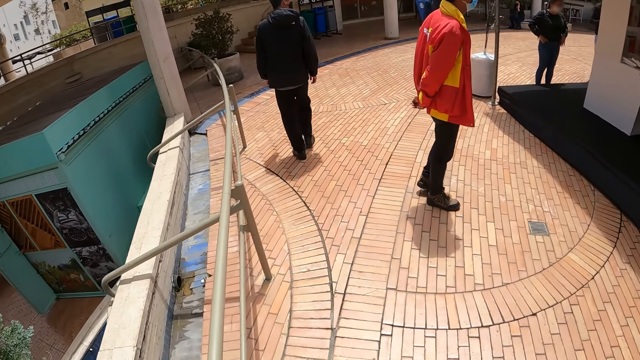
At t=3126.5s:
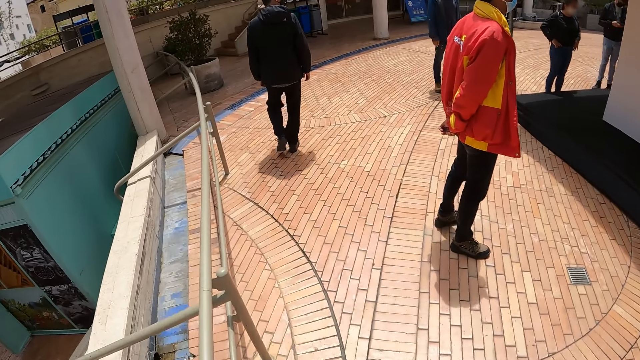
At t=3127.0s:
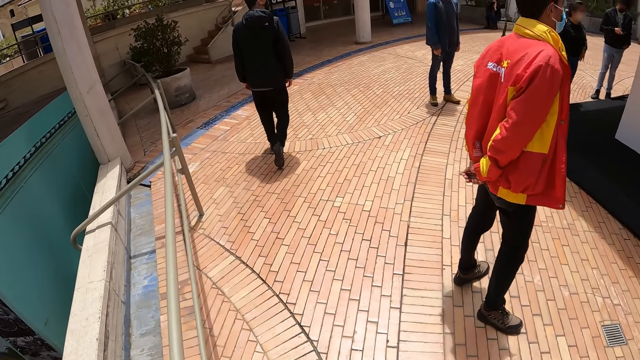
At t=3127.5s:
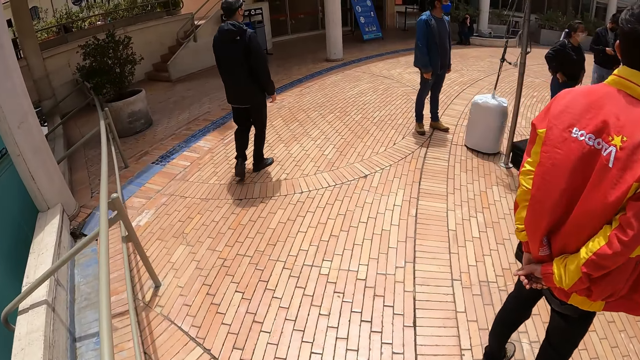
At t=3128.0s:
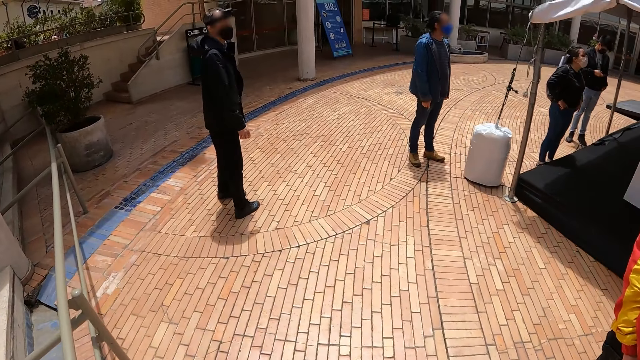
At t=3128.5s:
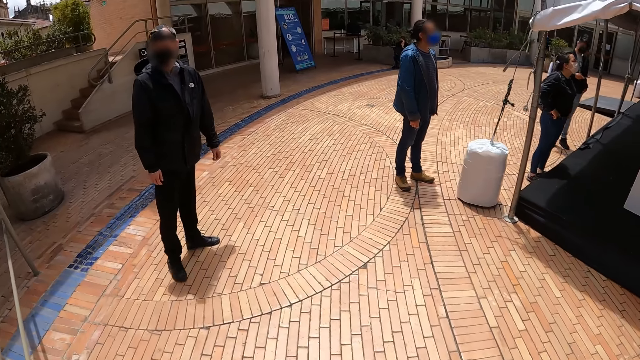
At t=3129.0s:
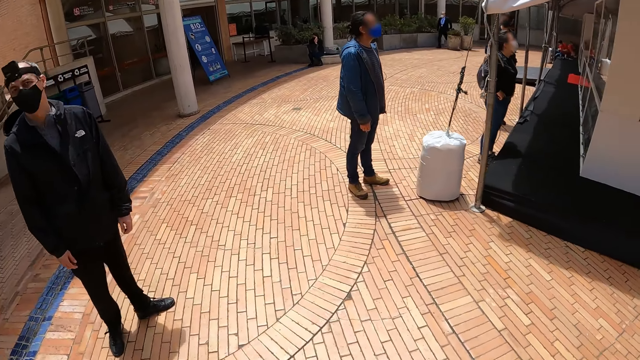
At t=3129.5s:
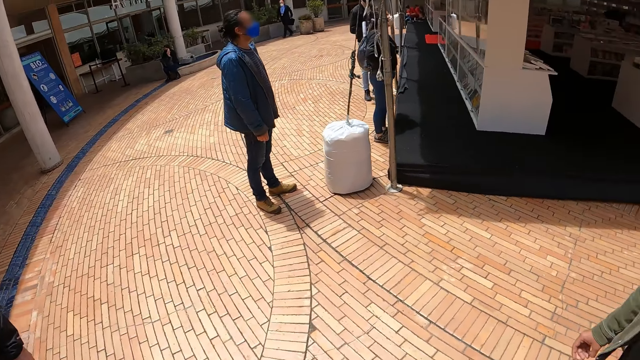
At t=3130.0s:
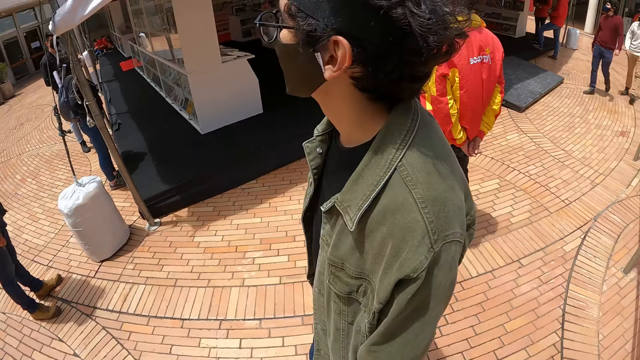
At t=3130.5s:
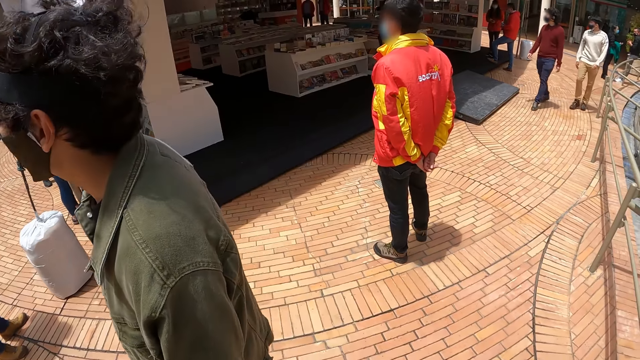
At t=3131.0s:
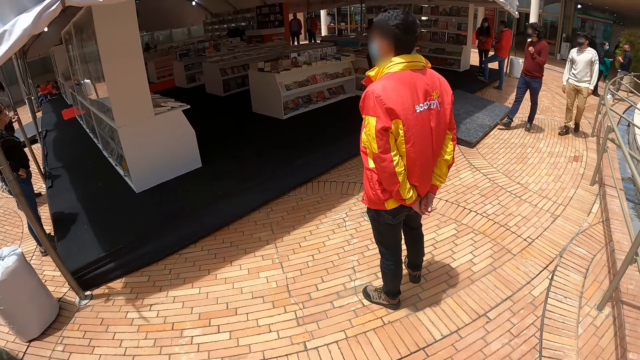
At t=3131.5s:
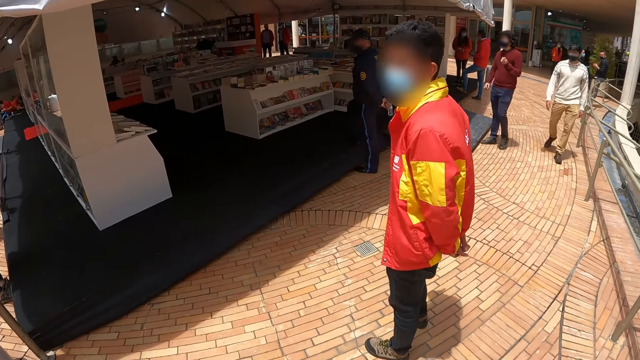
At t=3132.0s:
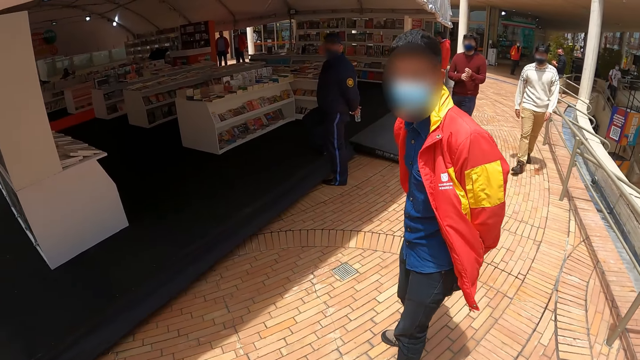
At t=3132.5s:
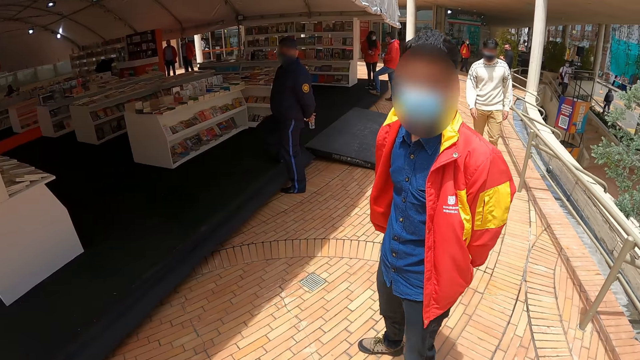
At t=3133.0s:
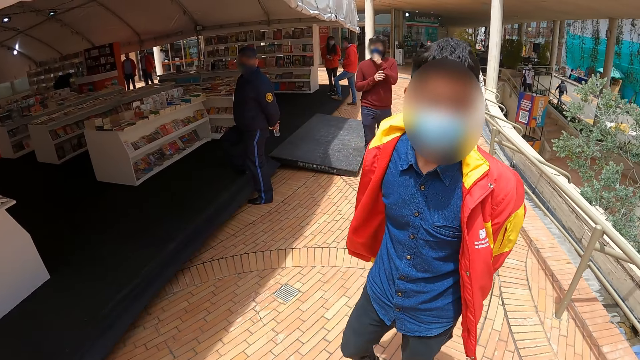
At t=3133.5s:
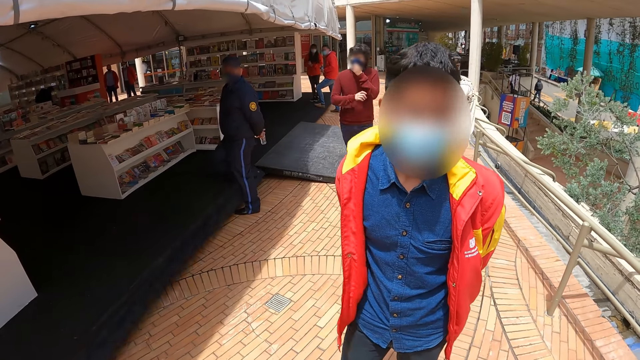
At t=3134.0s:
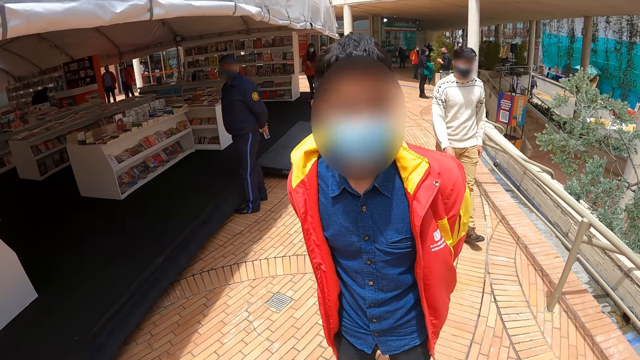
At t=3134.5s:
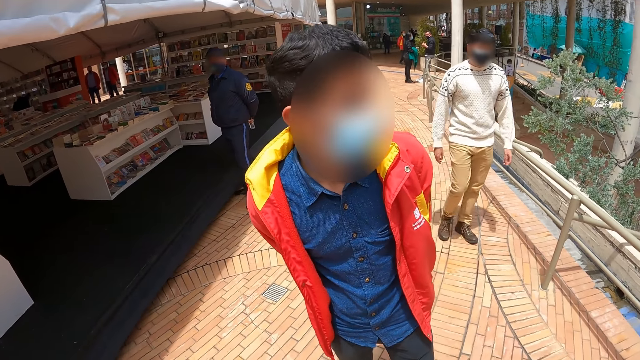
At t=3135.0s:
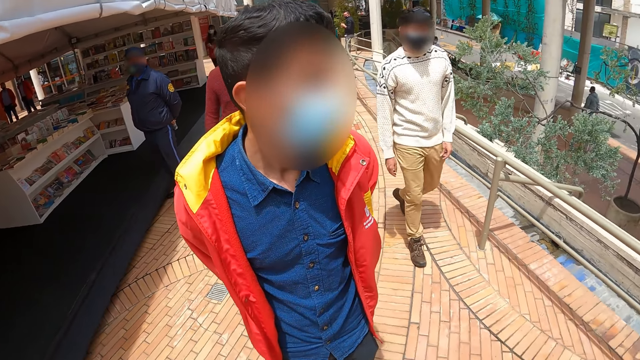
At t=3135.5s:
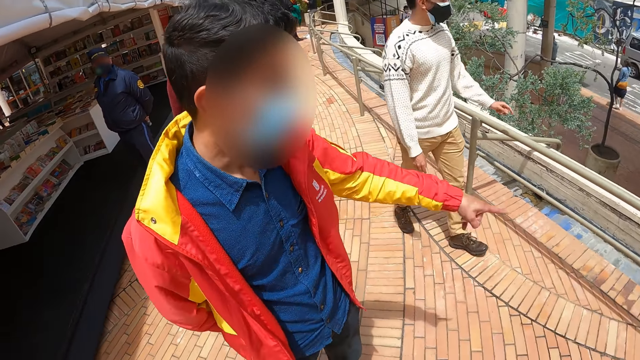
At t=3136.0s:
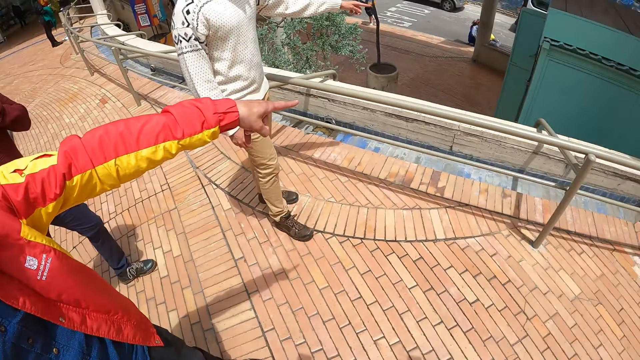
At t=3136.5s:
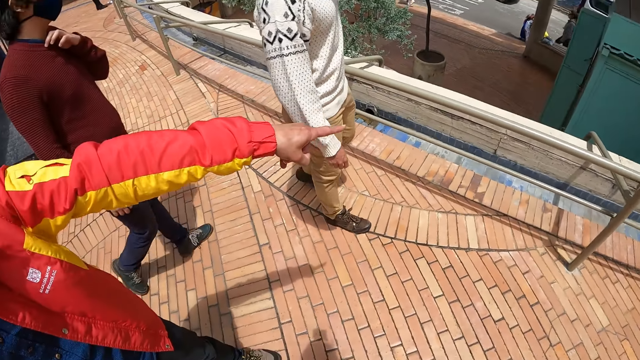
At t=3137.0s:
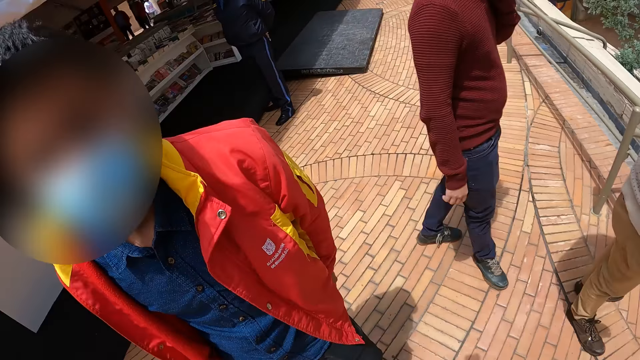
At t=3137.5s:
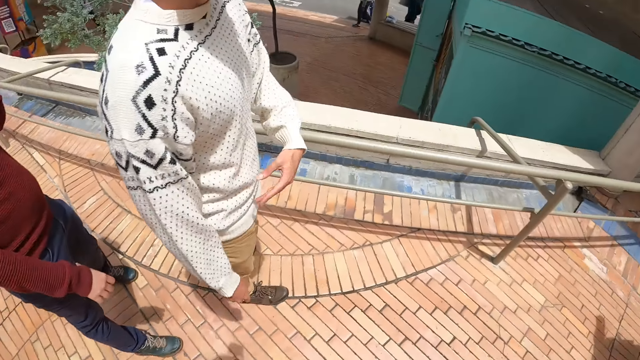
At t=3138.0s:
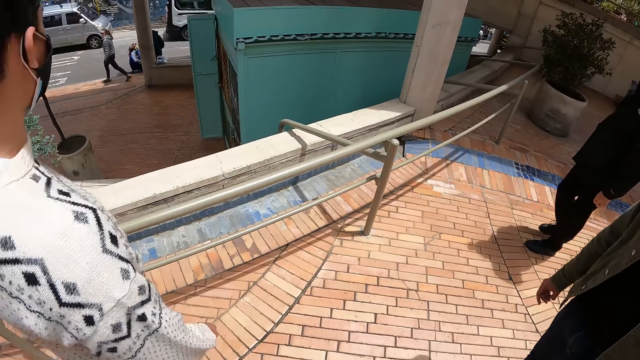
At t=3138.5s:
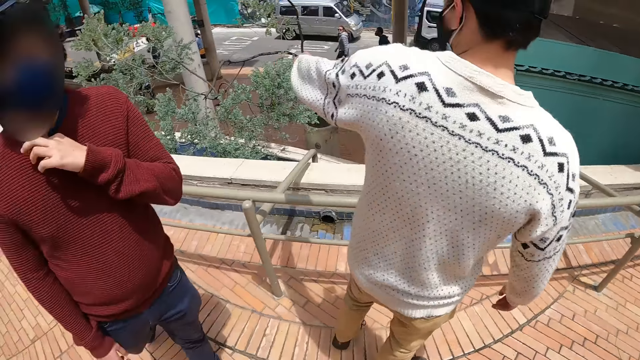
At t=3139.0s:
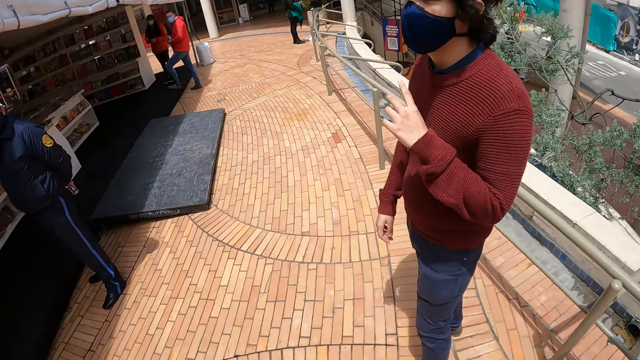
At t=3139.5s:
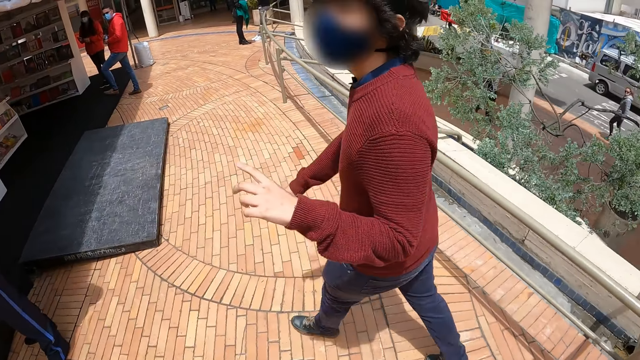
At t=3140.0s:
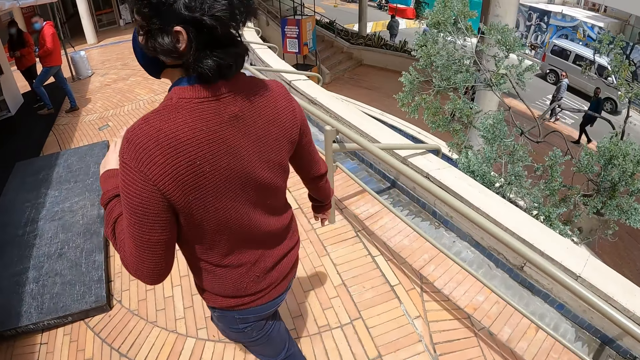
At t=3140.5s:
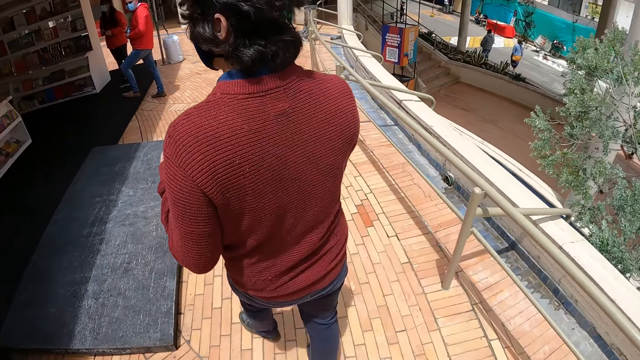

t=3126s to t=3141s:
The camera wearer looks around the building. They interact with a man. They talk to the man. The man points ahead. The camera wearer walks around. They look around the building.

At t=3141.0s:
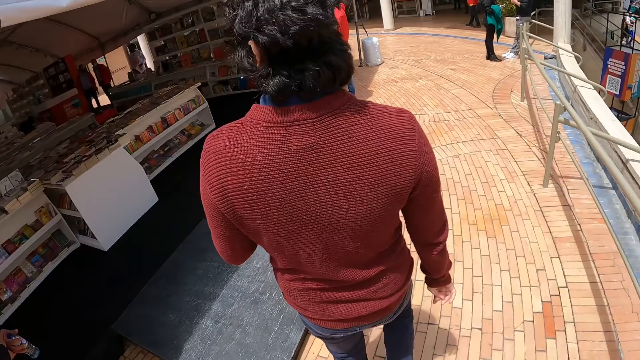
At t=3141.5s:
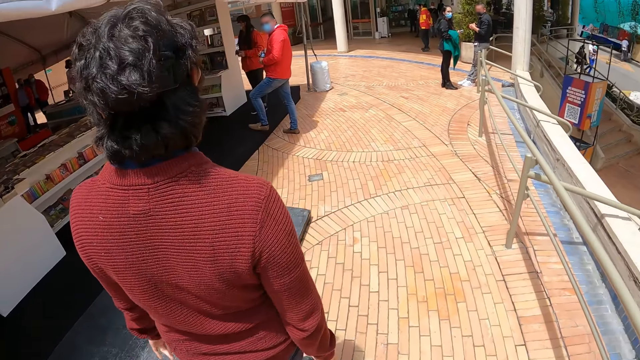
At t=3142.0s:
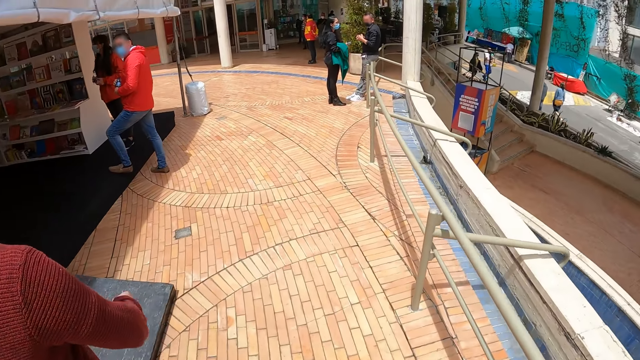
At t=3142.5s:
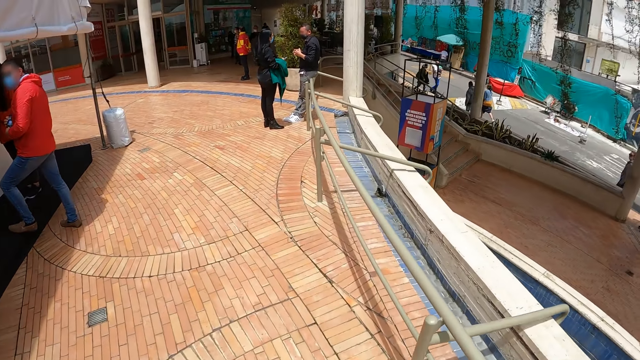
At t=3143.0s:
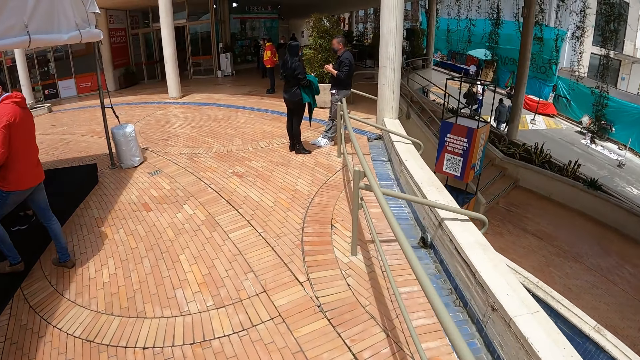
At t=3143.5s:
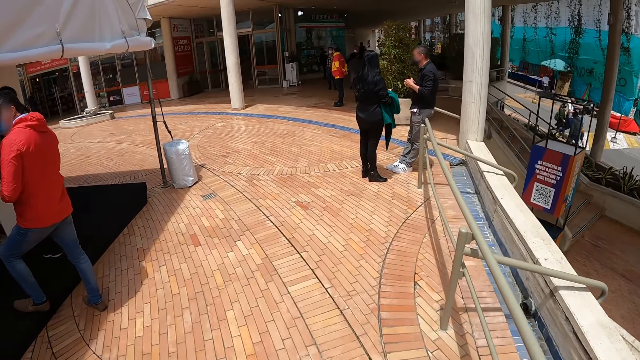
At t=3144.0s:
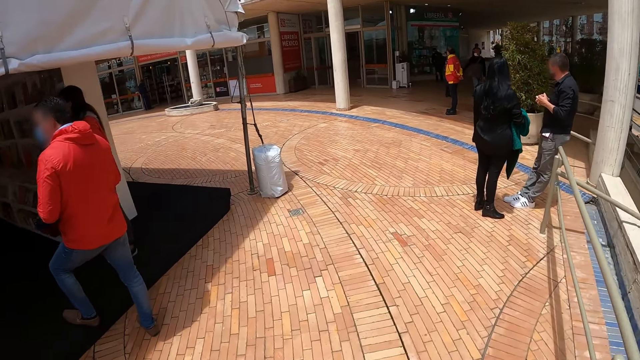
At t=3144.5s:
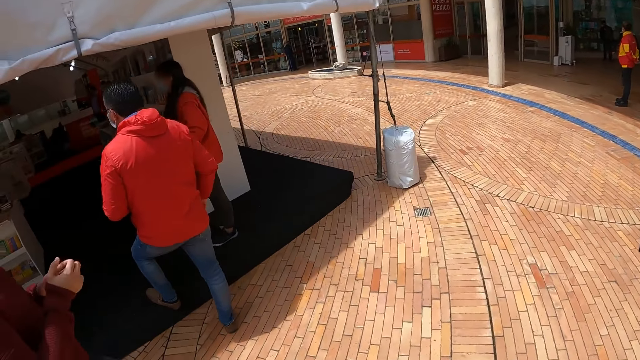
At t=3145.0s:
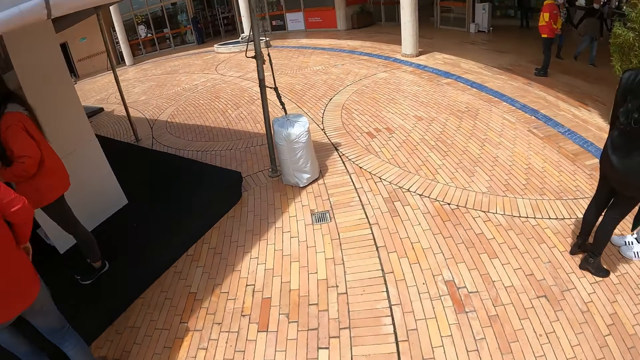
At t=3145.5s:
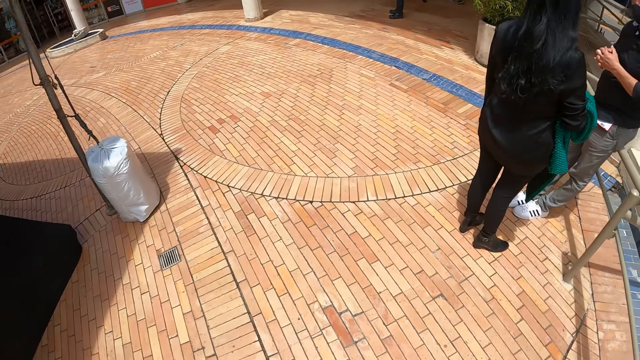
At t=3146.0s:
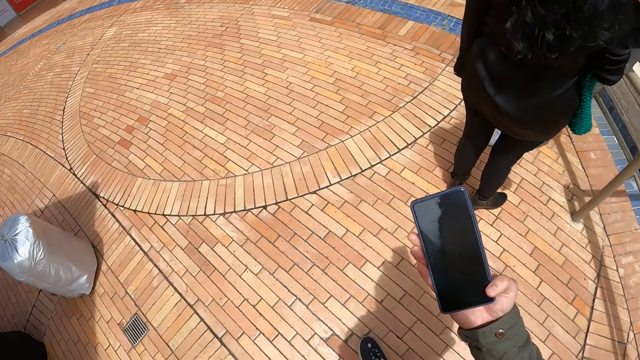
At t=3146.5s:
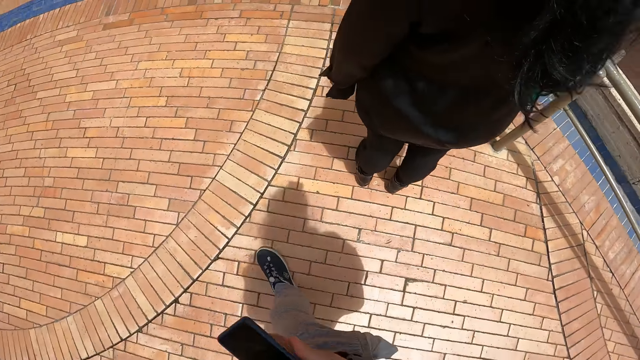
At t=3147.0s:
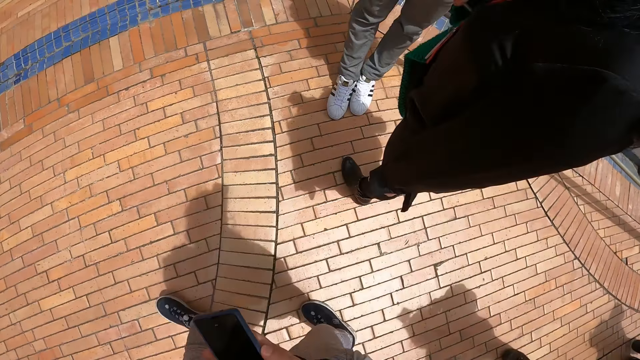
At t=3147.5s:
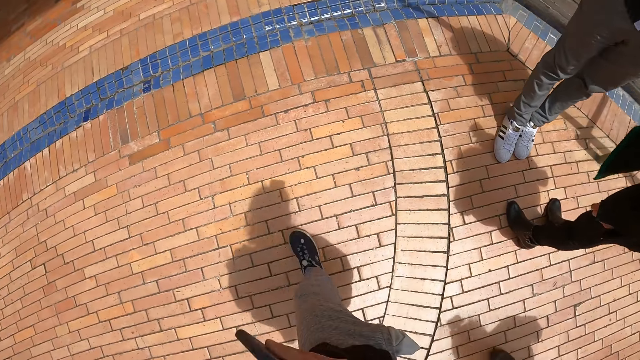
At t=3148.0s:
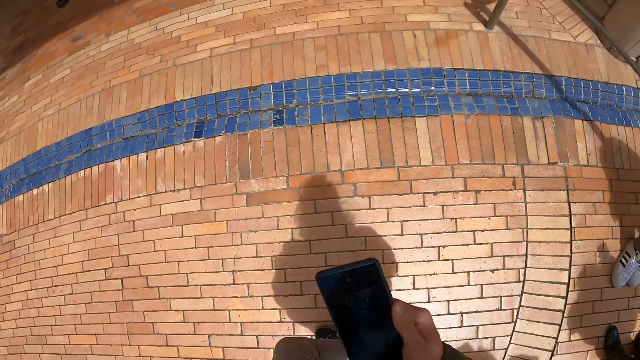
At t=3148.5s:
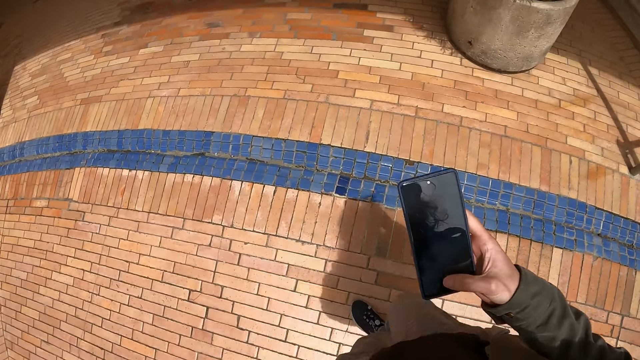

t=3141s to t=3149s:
The camera wearer walks around the building. They hold the phone. They operate the phone.
